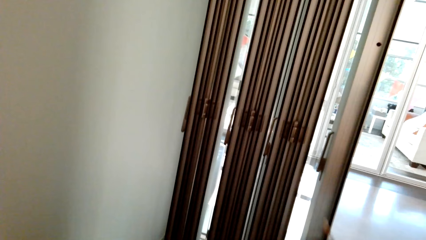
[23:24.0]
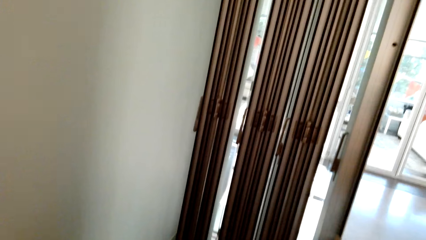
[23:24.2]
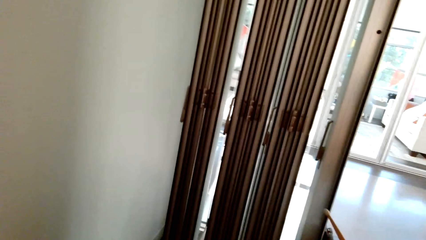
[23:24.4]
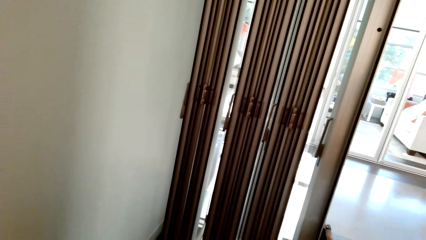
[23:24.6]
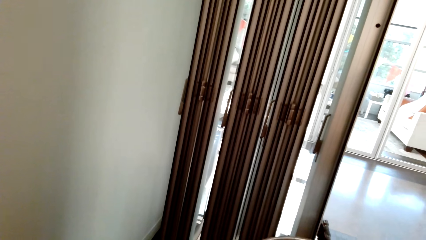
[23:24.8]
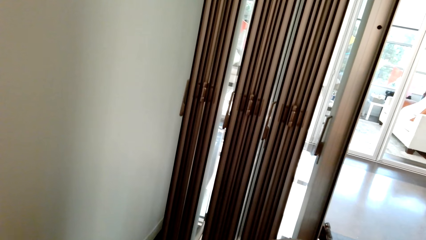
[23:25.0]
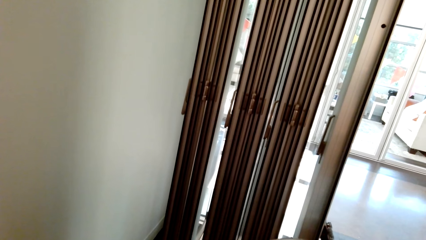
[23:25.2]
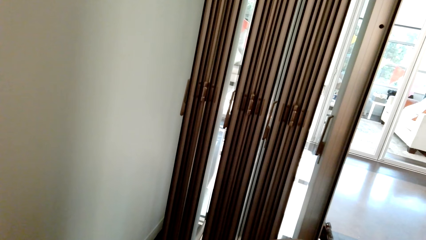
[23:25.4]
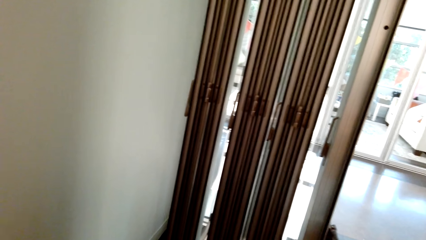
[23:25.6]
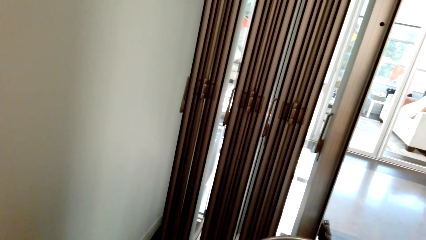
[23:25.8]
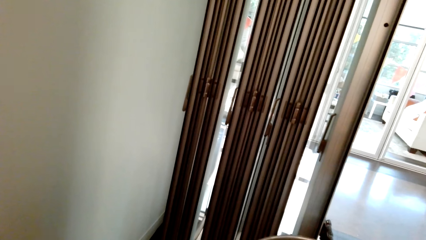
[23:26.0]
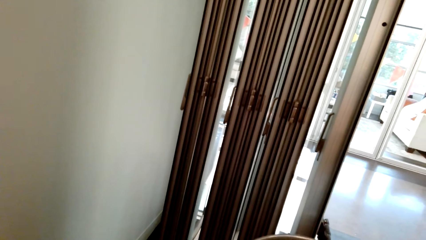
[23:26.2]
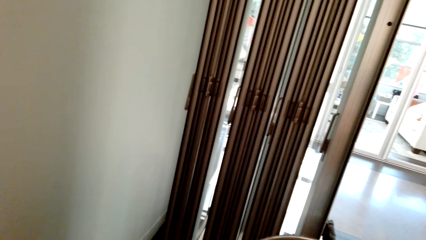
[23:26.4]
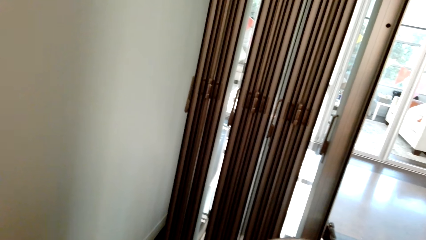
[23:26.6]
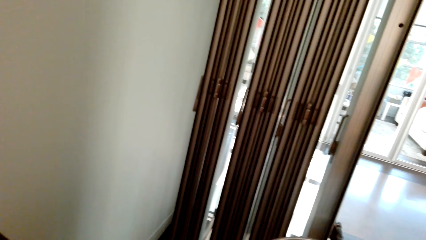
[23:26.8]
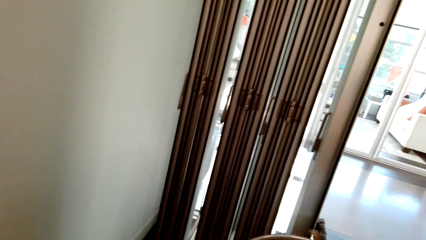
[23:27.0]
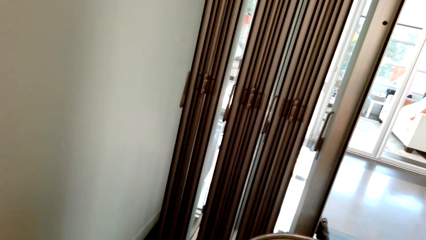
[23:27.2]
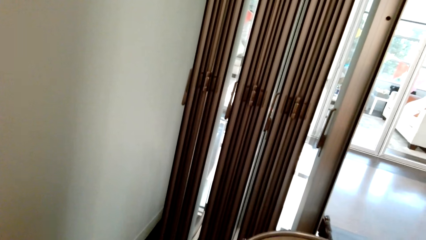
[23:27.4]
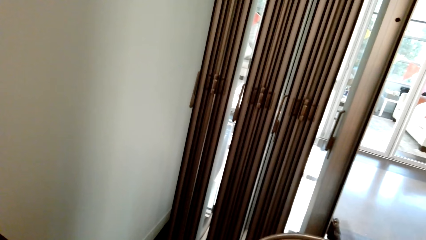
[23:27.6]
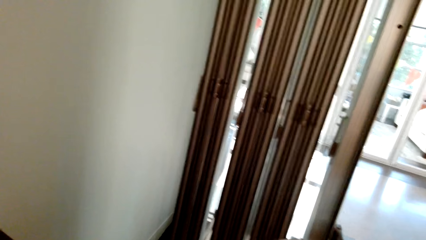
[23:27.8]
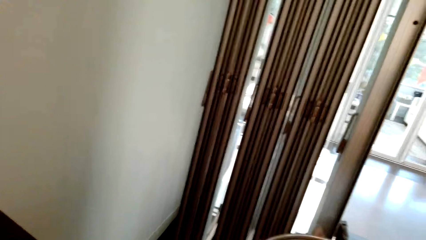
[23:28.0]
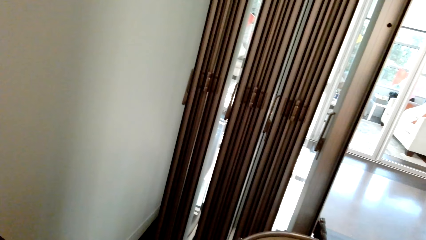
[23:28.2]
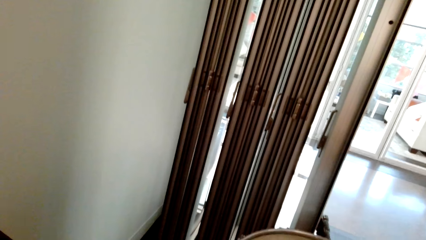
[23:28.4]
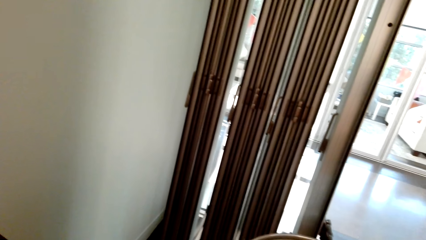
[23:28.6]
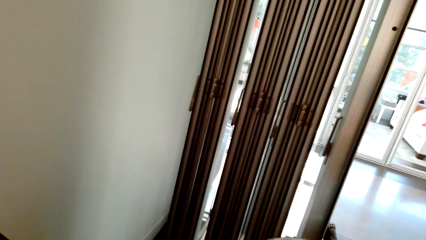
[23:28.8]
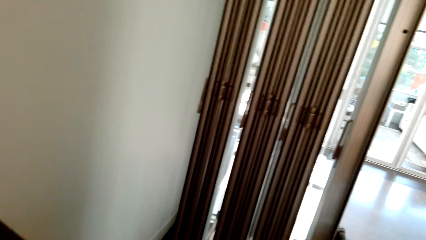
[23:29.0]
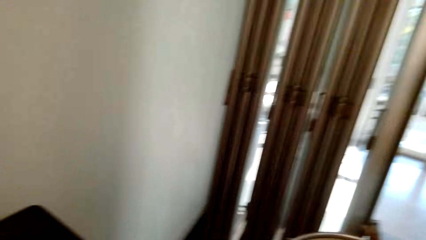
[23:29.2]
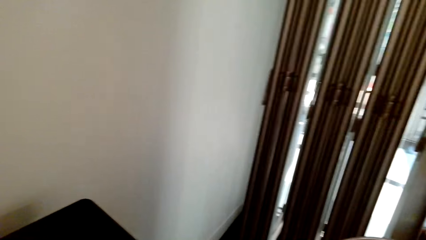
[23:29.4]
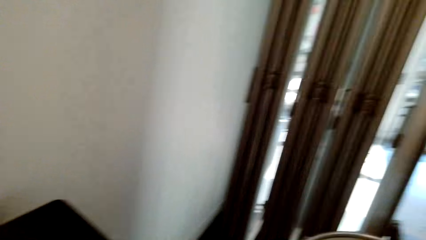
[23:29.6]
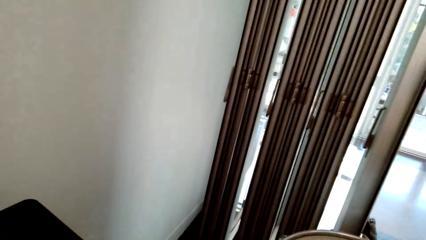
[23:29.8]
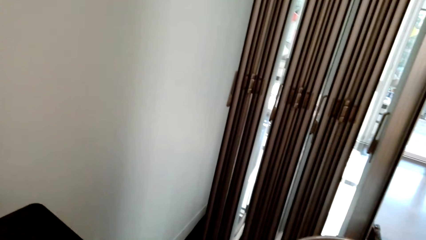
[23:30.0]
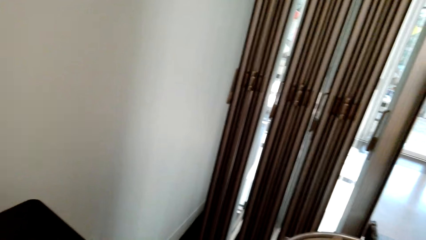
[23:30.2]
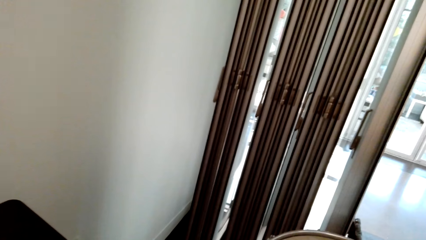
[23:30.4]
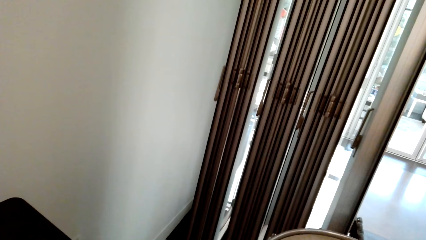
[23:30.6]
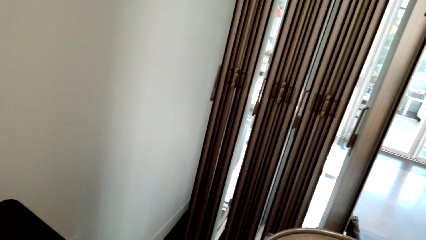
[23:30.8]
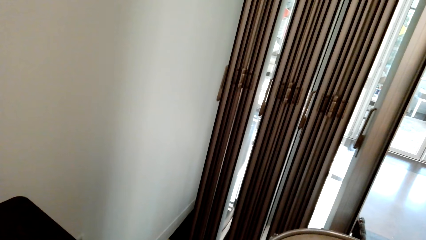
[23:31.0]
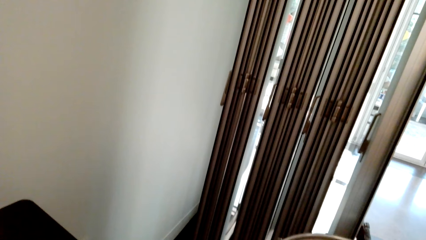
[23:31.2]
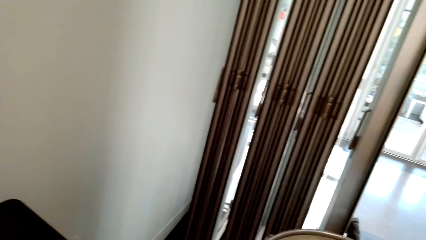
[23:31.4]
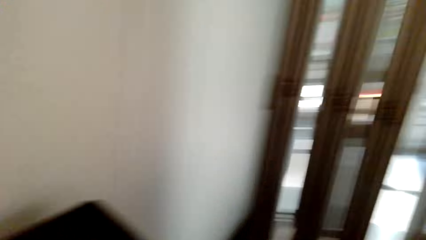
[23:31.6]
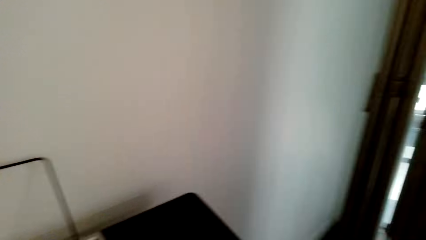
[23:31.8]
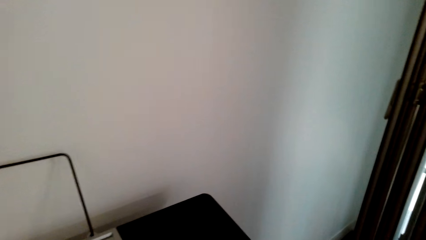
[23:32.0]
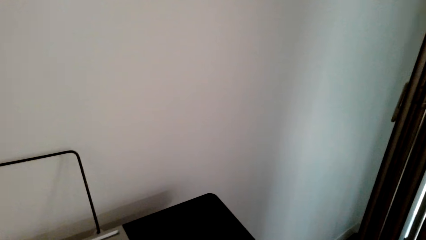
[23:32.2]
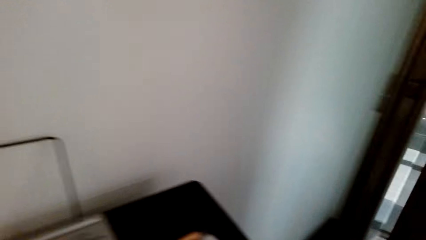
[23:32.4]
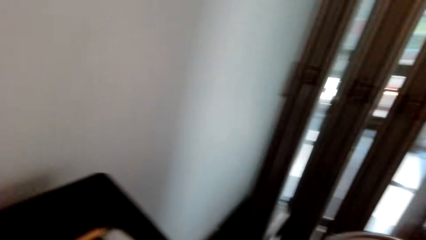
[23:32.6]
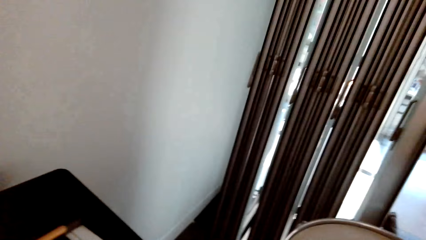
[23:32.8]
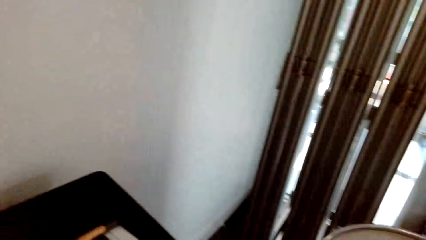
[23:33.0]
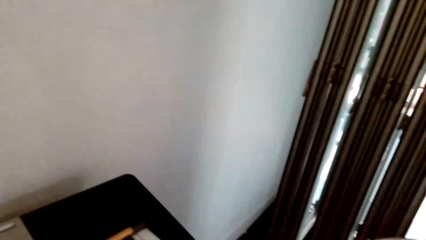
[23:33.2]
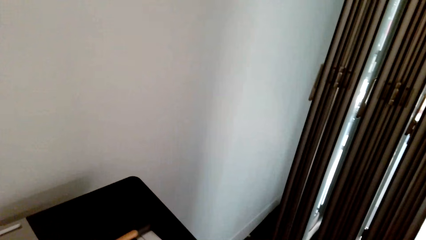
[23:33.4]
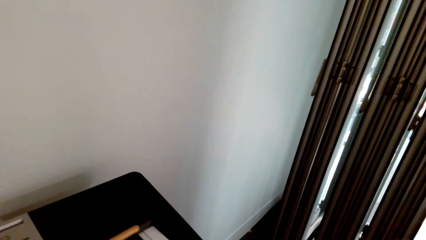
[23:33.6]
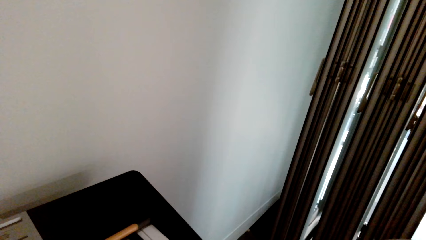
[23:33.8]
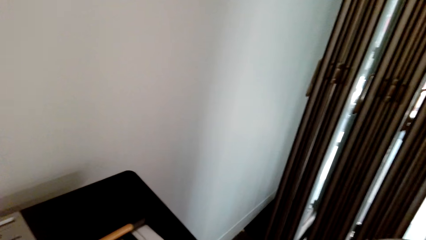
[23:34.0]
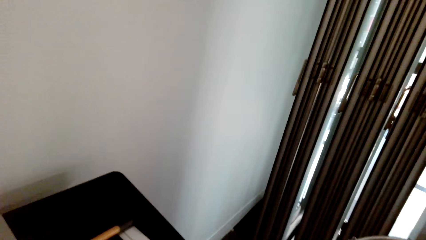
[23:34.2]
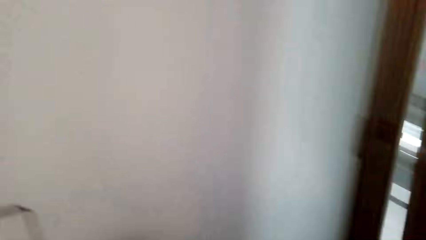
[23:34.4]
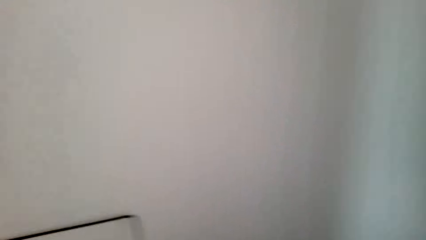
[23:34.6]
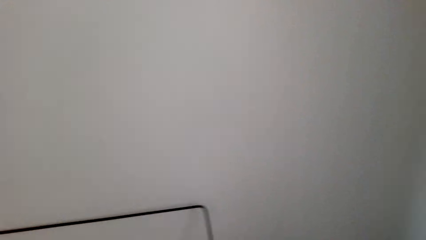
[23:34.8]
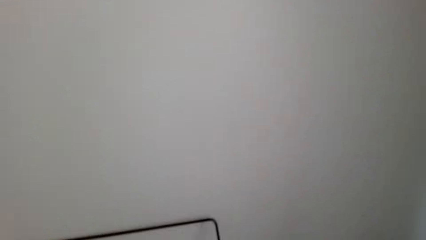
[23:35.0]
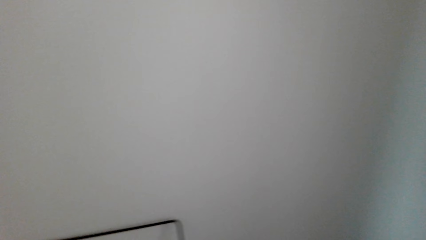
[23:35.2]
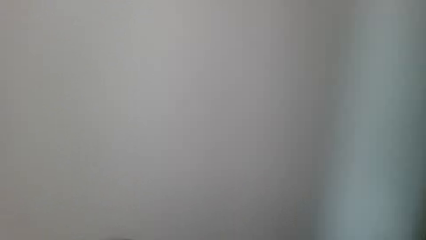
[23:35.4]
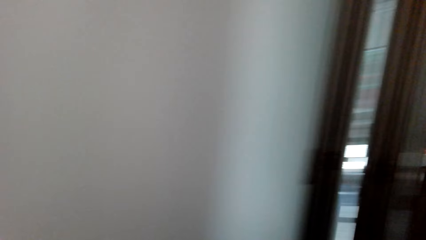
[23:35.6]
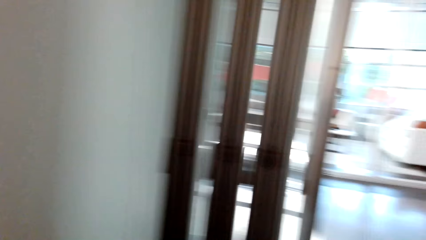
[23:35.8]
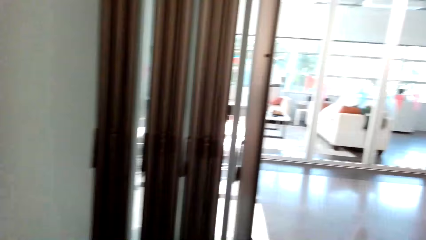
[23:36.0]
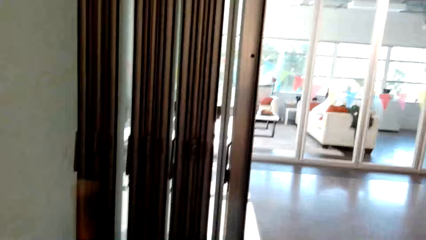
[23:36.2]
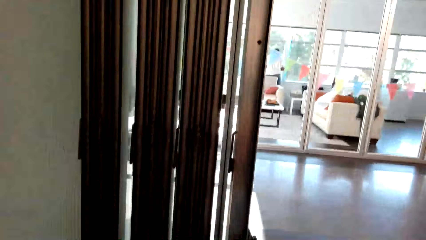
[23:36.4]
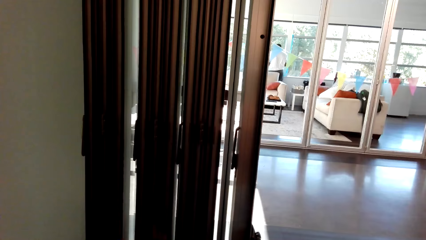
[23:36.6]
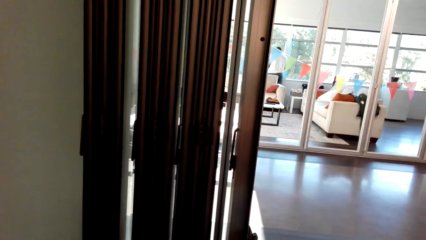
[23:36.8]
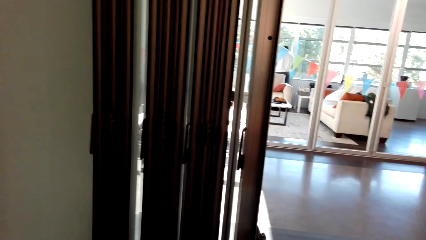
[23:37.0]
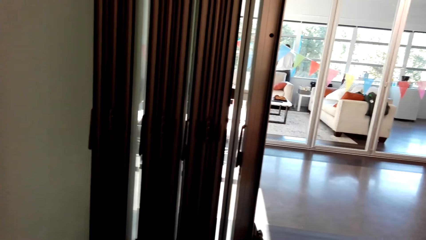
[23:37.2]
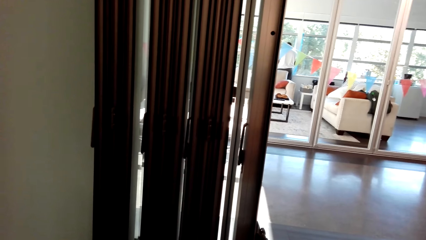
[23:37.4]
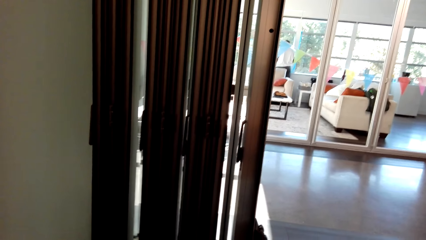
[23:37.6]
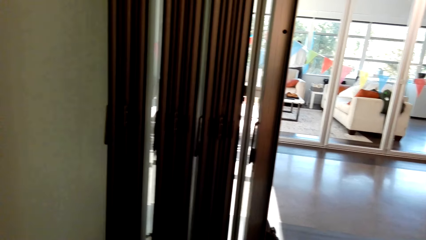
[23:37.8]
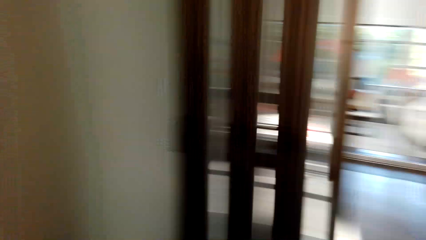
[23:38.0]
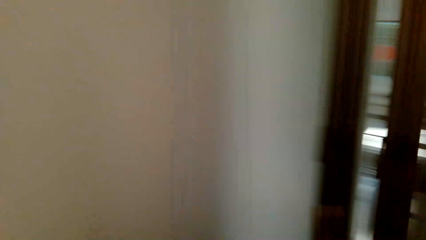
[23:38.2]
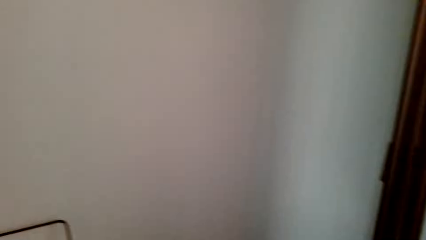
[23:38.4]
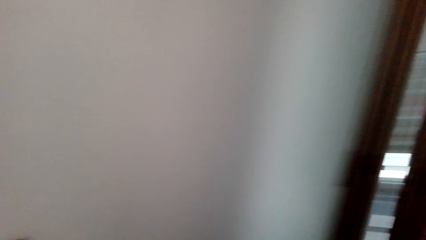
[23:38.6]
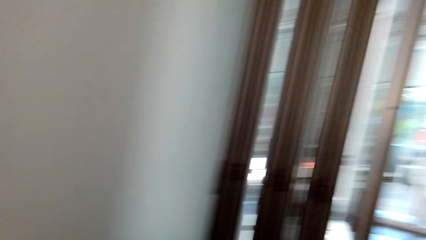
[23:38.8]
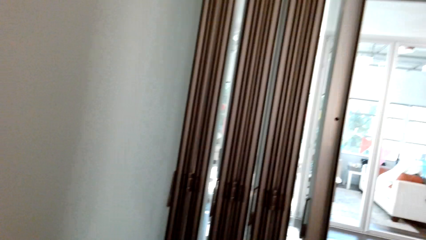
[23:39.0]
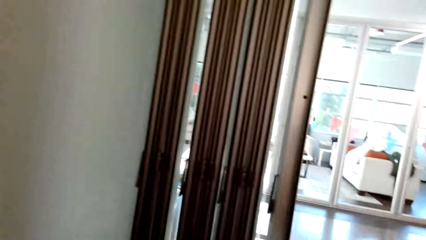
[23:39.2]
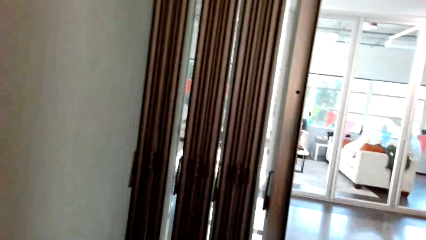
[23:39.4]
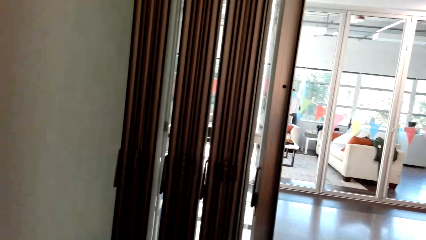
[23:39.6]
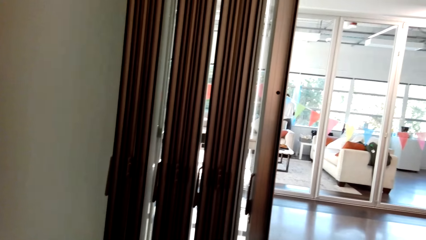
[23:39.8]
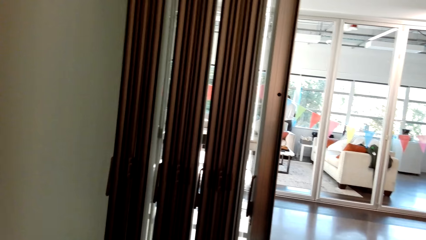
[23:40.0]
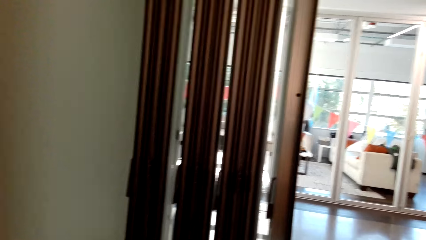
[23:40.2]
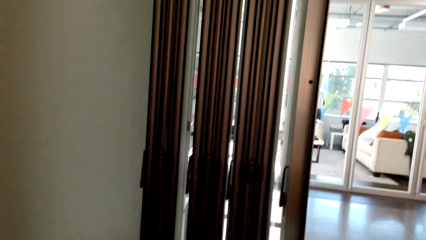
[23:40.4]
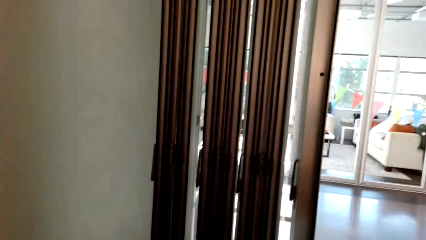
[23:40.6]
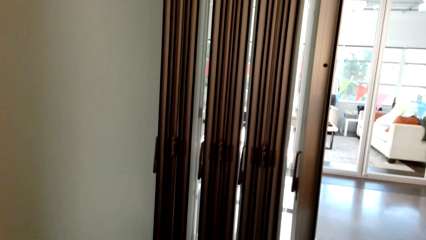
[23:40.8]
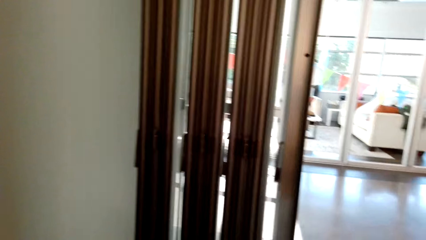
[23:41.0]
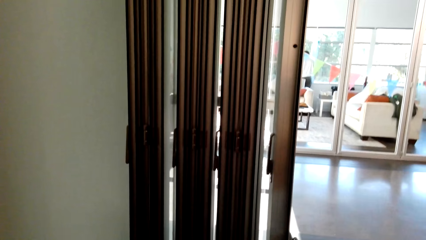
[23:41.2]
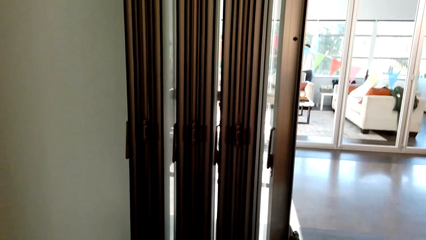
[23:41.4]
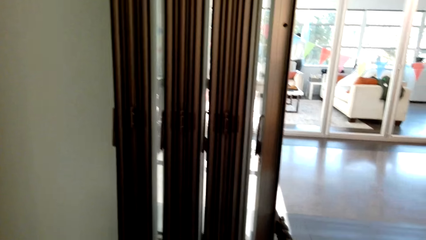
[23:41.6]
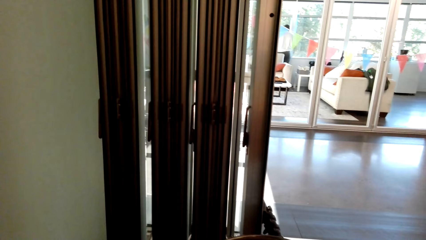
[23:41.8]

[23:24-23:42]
The camera wearer plays drum. They look around. They look around again.
